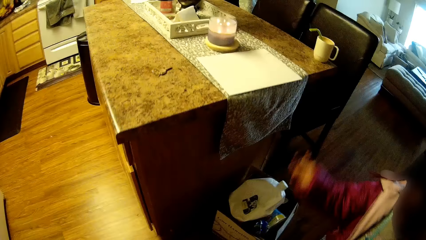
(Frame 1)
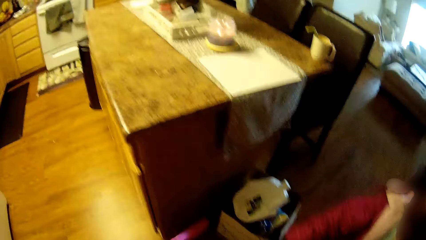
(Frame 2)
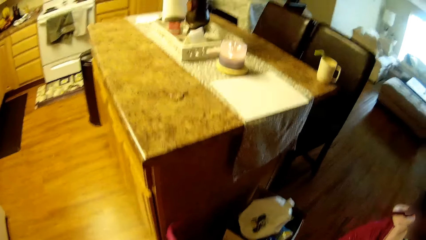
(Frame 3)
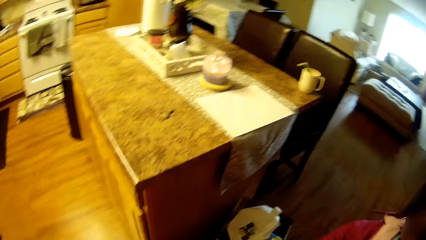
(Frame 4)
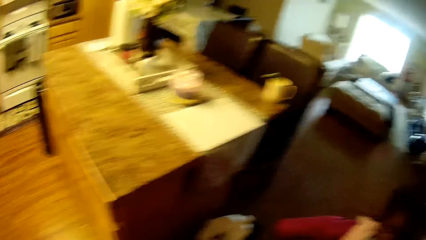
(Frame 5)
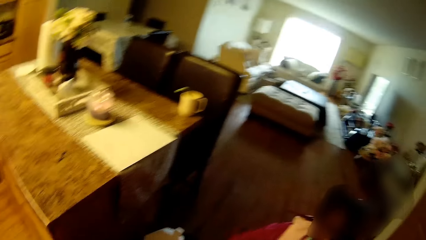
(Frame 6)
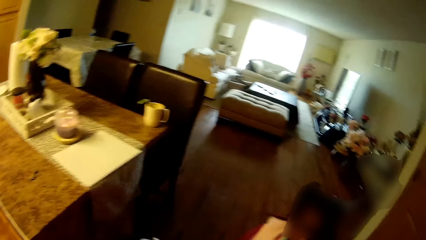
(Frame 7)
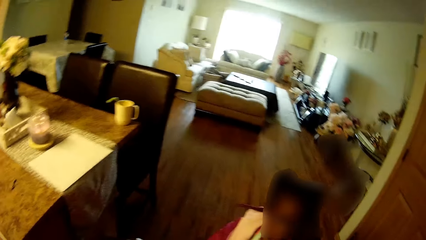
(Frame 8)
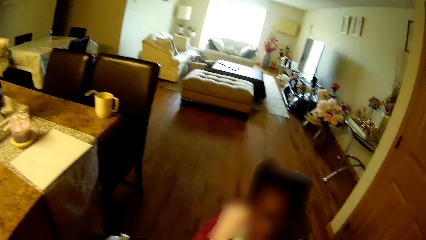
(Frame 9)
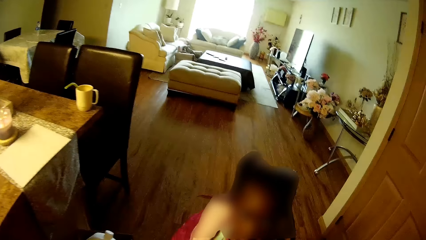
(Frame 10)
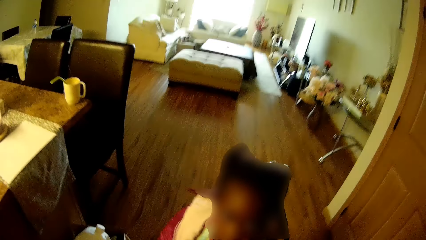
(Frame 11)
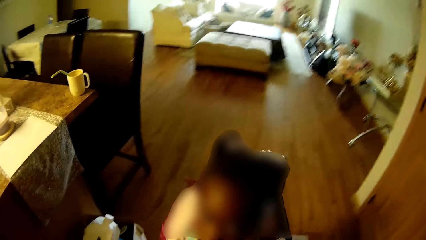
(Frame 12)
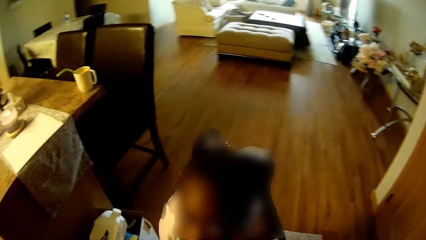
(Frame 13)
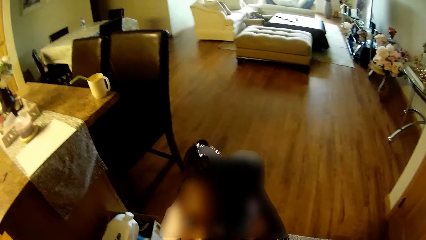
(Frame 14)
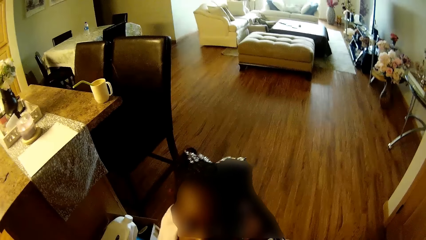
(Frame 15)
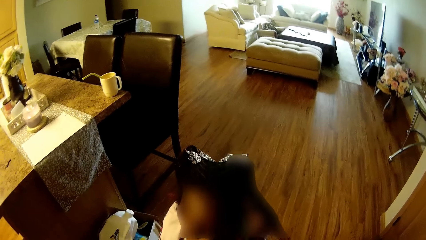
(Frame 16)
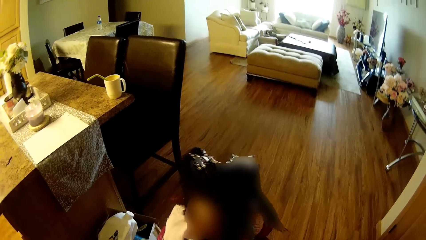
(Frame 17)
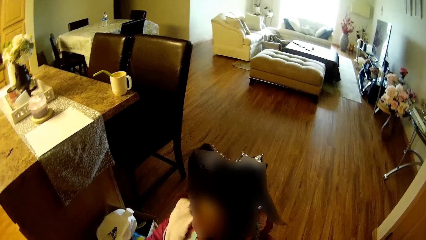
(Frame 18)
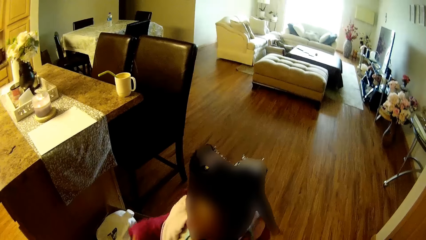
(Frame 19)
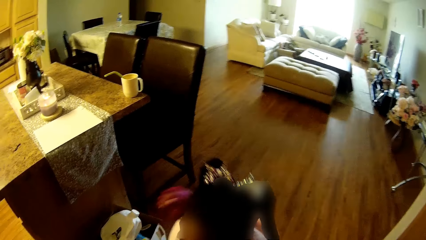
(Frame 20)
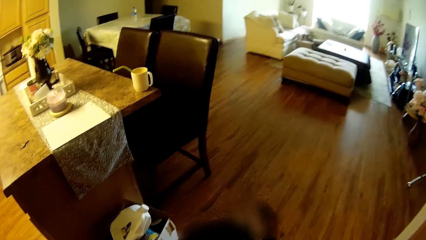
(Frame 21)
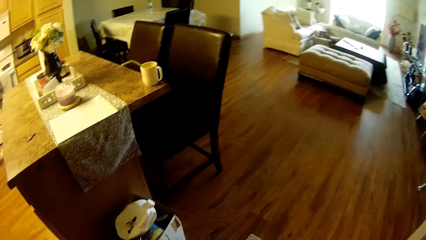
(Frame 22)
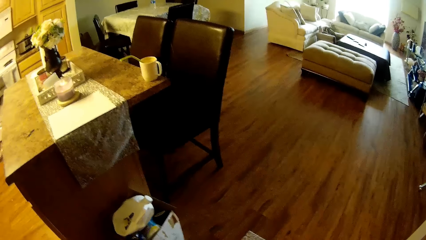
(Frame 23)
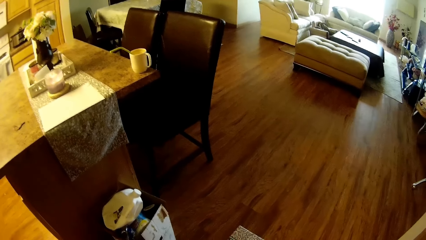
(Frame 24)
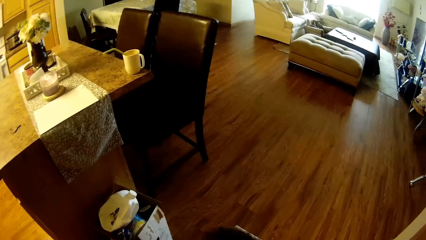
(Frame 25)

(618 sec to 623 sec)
The girl drops her right hand from her hair.

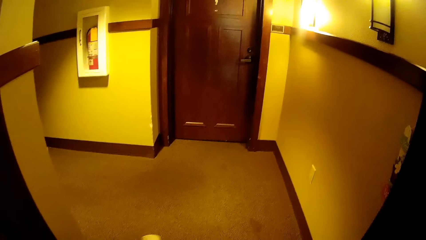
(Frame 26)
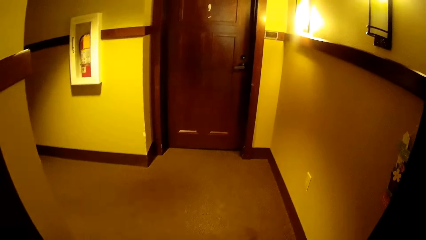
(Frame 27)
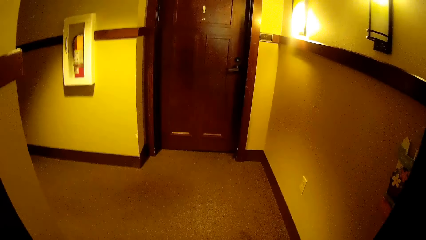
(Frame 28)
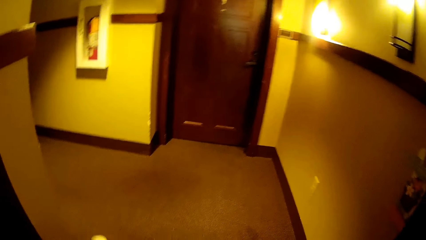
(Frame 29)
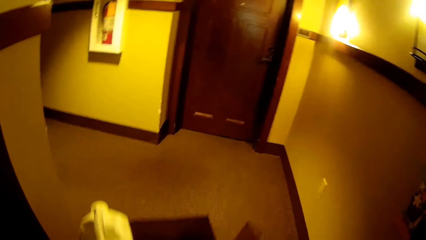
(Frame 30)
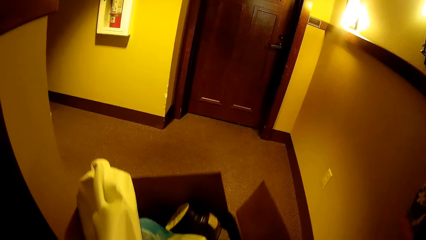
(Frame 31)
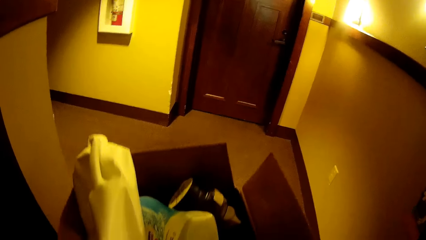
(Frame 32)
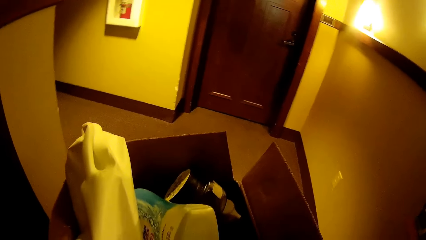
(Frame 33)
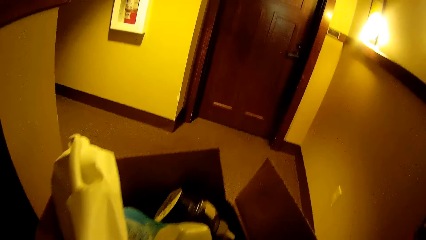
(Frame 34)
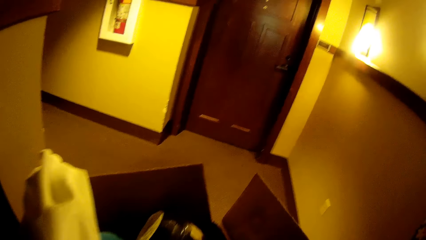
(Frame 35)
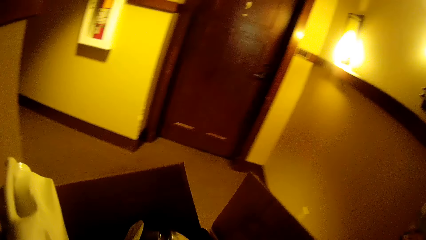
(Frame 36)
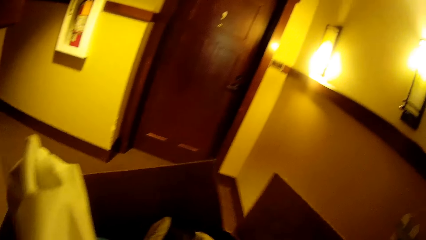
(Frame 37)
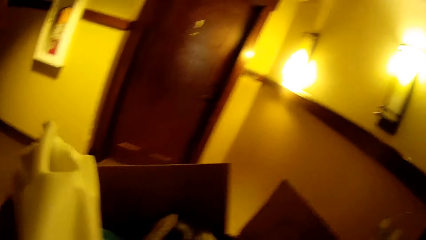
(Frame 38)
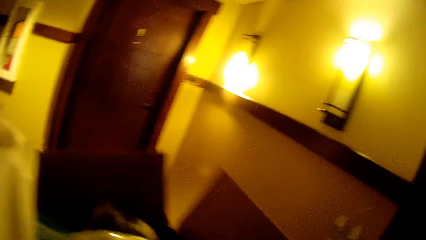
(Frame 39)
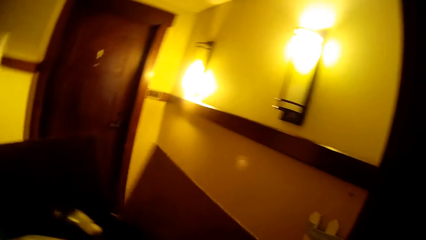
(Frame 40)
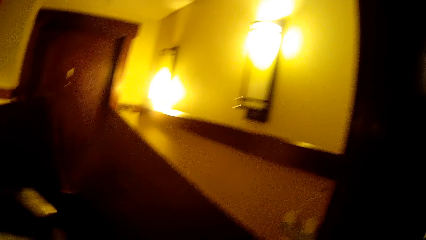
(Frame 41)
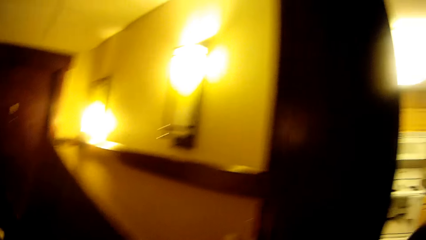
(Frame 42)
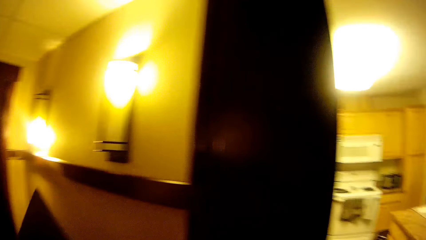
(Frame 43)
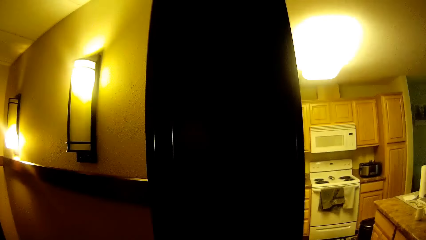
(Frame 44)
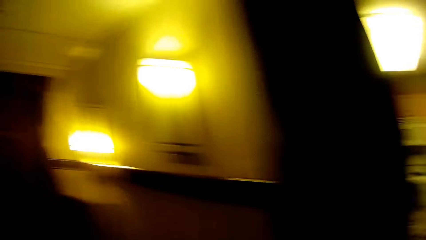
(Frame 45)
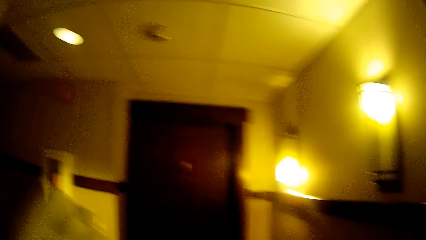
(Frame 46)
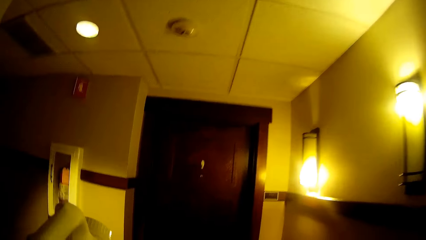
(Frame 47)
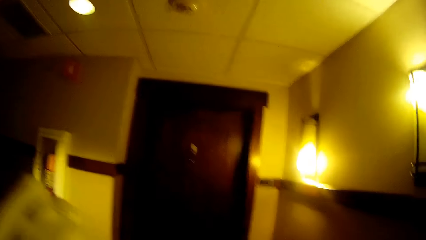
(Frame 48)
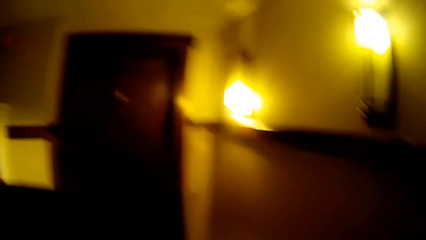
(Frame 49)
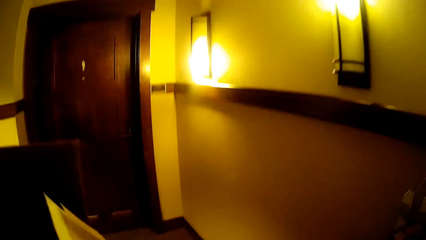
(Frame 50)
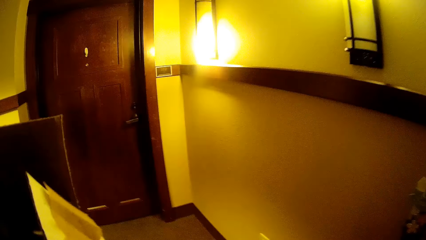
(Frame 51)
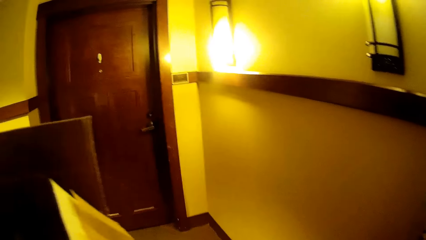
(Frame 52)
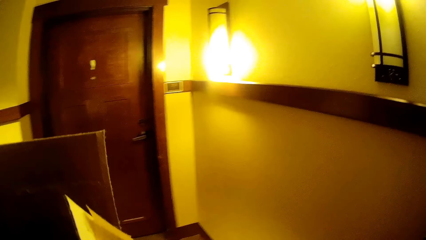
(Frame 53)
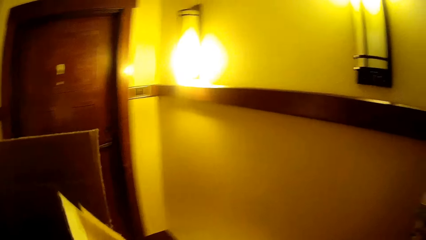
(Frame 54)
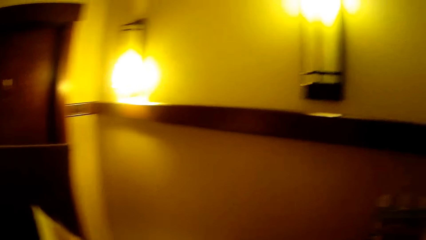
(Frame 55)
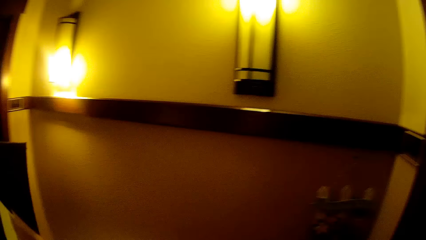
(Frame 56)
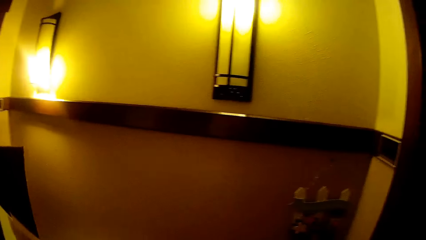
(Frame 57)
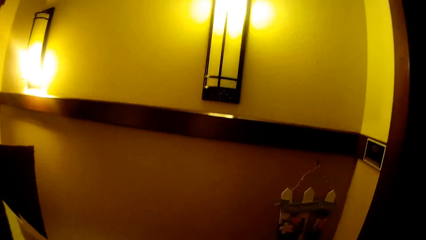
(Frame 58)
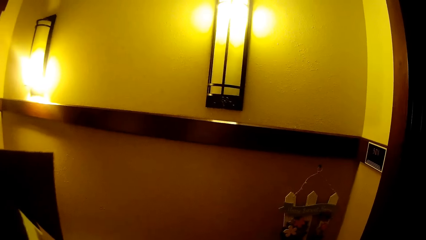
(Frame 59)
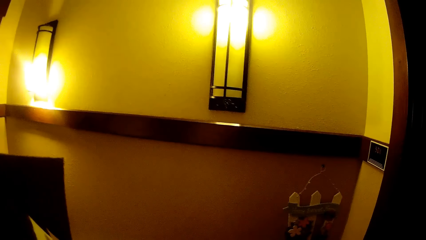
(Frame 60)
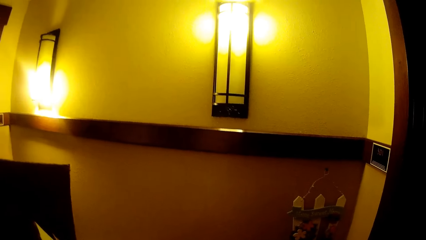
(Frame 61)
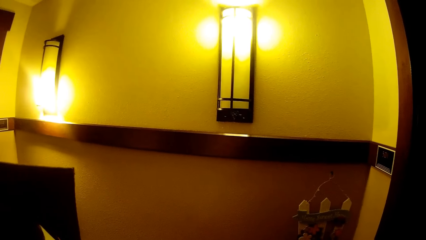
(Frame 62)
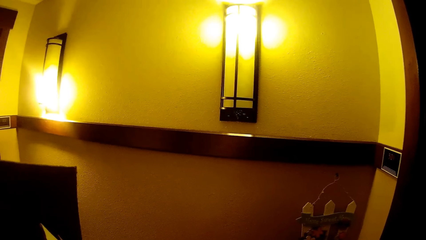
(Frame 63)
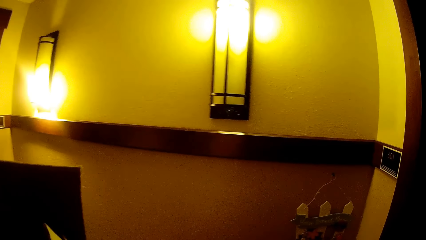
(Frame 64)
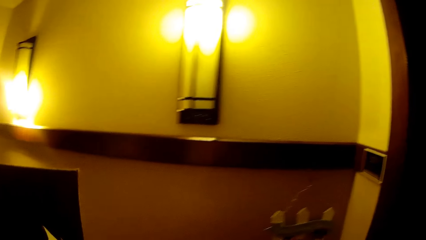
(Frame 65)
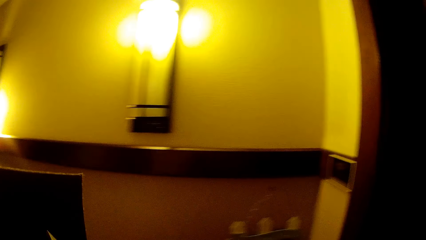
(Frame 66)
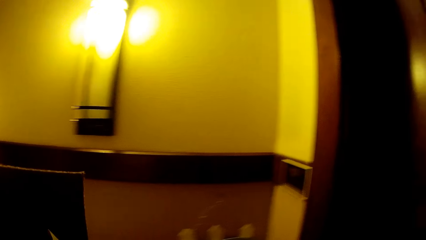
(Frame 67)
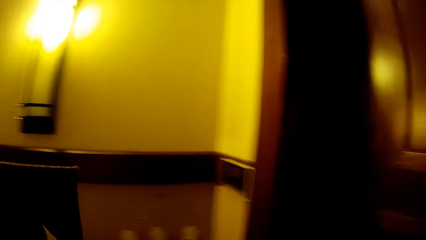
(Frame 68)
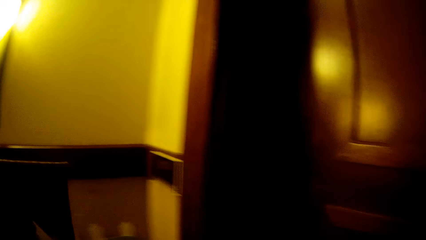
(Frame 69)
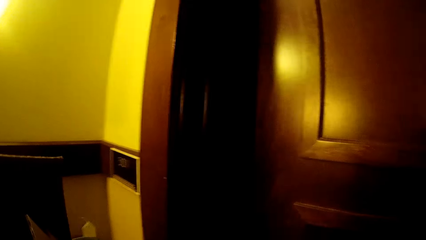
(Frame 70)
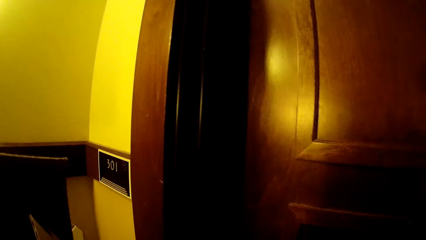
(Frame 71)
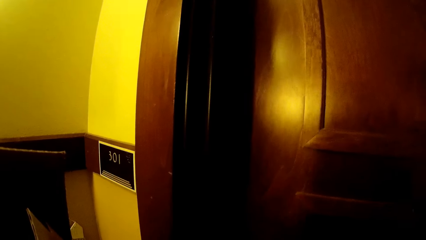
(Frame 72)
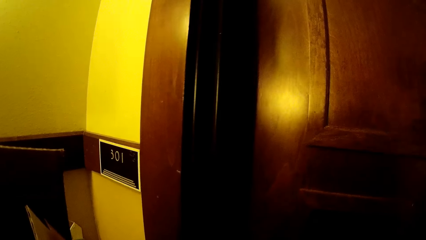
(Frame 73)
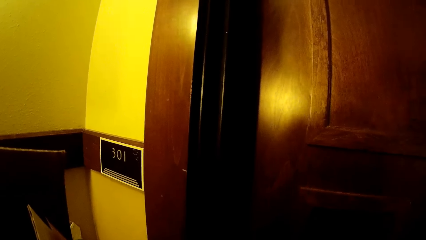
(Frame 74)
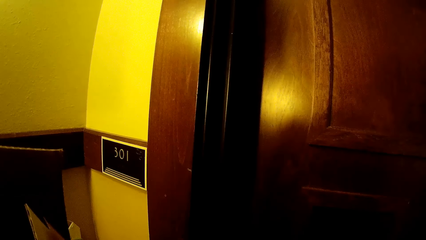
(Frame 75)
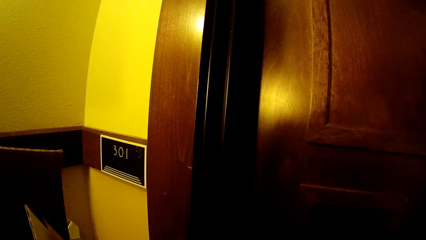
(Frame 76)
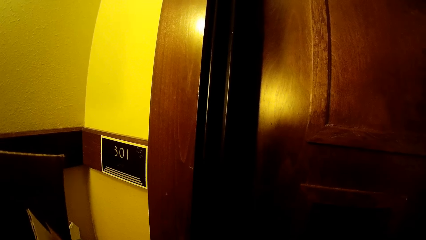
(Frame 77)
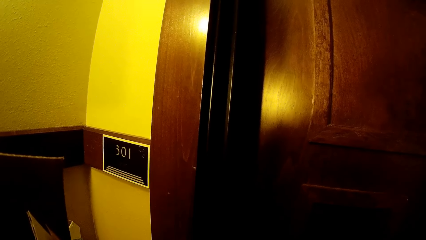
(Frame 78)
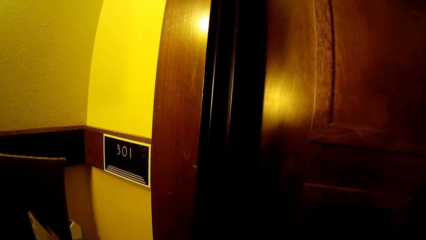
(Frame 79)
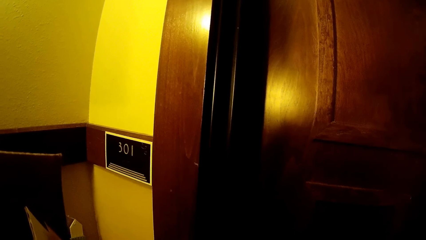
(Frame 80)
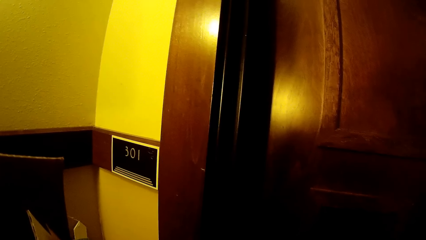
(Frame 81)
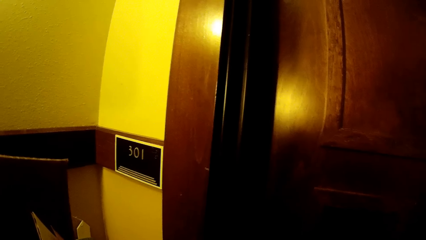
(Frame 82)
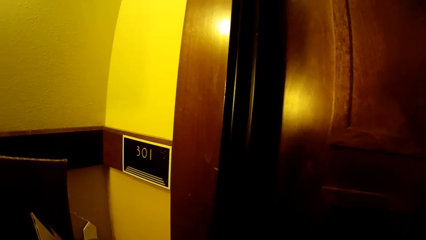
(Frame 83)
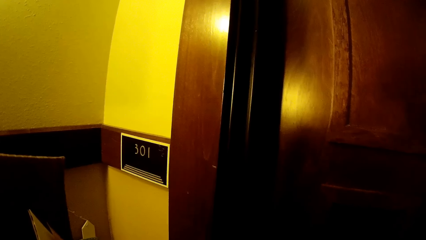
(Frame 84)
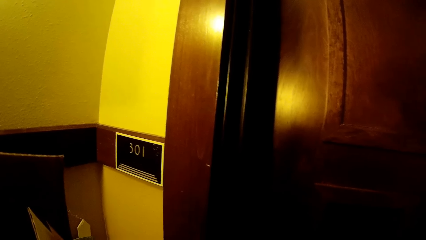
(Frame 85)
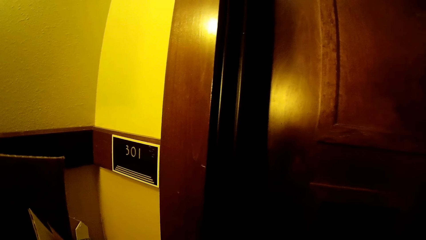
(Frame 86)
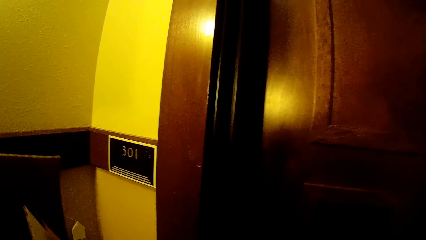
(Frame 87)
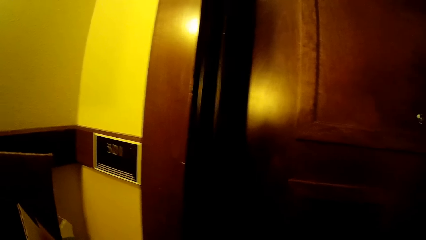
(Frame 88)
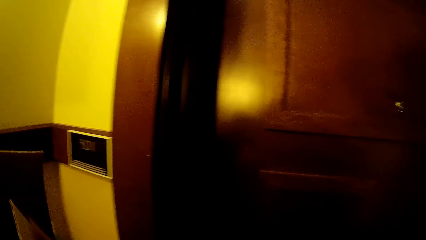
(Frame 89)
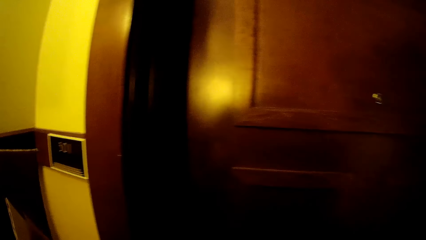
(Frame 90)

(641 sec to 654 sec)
The camera wearer moves around. They carry the box as they move out of the house. They walk out of a room with the carton box in their hands. They talk to the girl.
